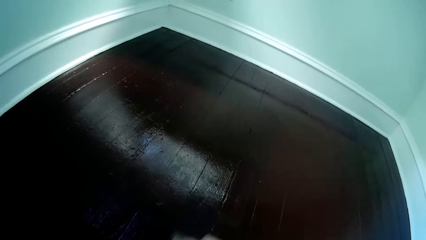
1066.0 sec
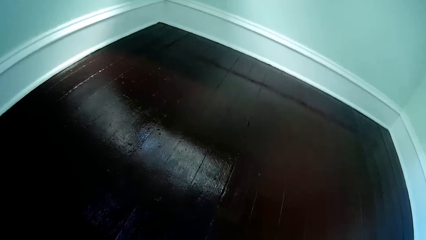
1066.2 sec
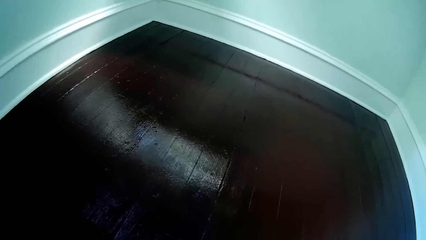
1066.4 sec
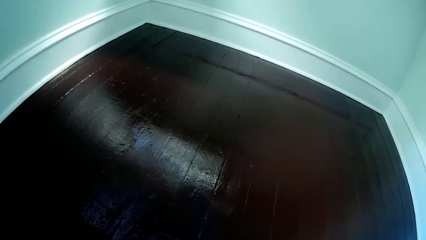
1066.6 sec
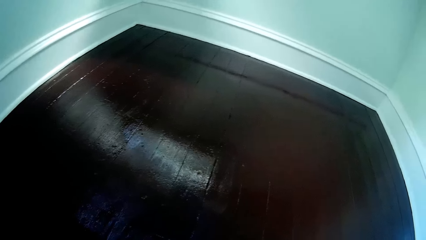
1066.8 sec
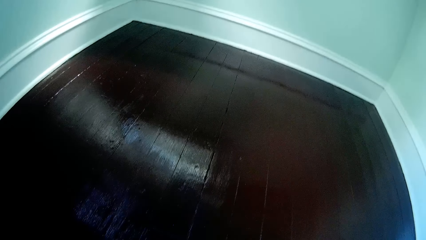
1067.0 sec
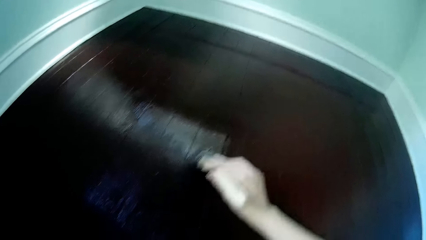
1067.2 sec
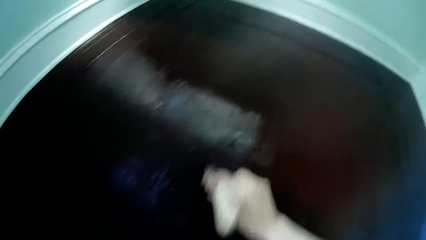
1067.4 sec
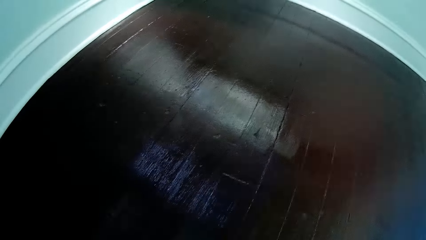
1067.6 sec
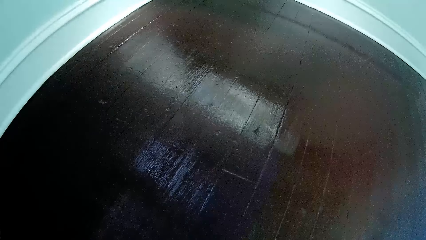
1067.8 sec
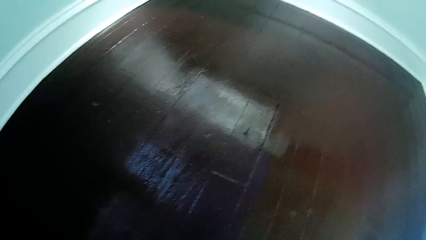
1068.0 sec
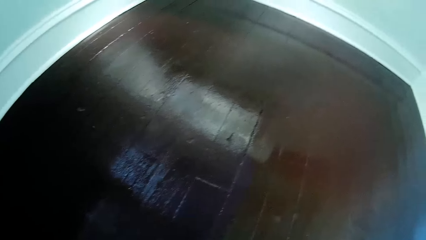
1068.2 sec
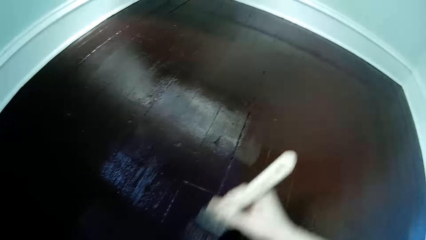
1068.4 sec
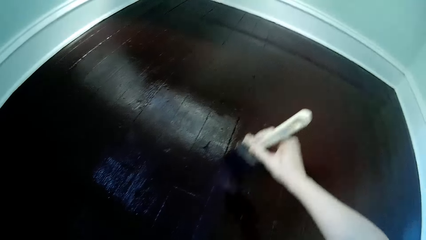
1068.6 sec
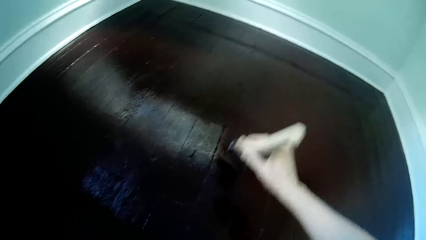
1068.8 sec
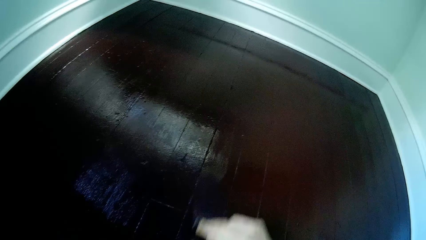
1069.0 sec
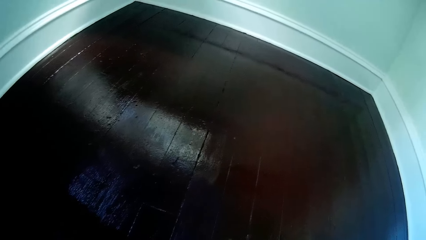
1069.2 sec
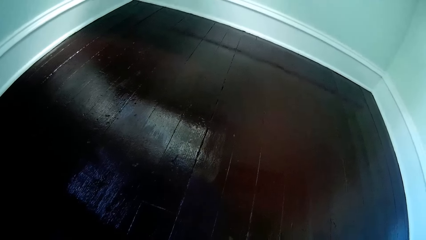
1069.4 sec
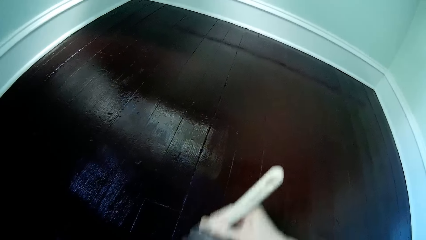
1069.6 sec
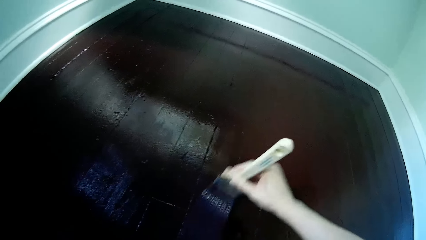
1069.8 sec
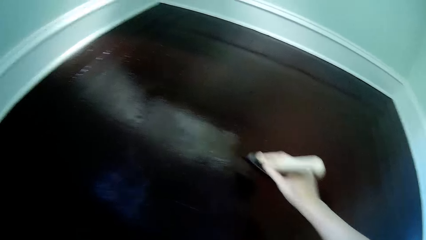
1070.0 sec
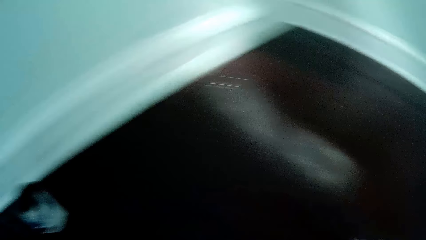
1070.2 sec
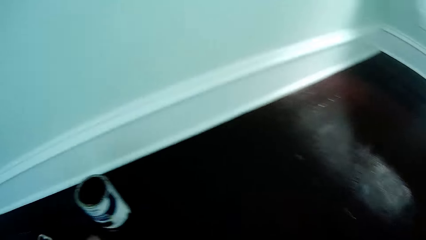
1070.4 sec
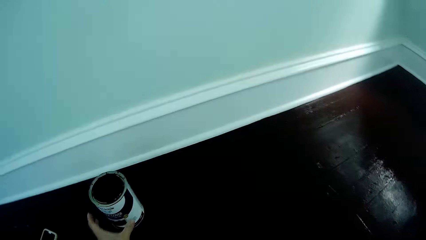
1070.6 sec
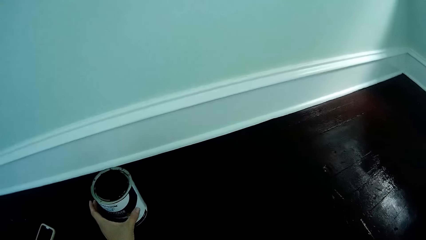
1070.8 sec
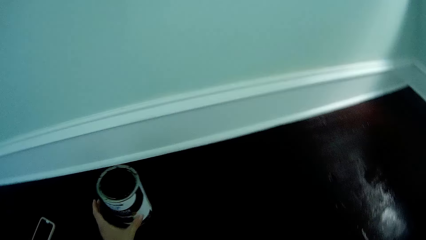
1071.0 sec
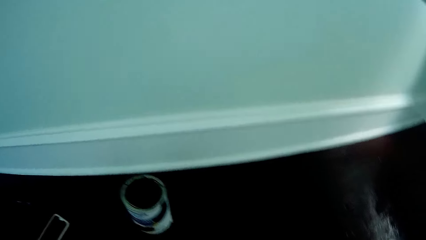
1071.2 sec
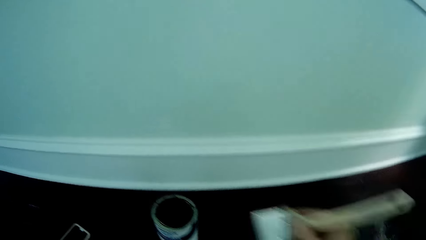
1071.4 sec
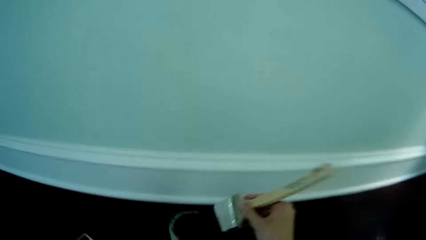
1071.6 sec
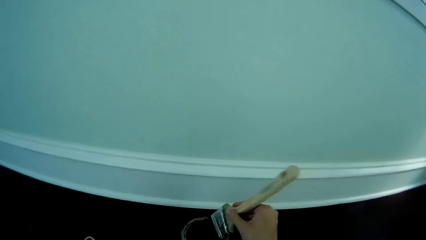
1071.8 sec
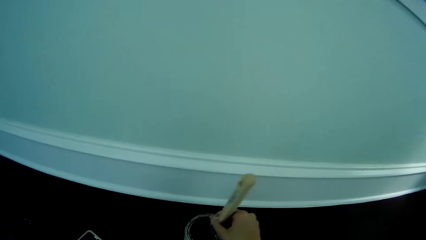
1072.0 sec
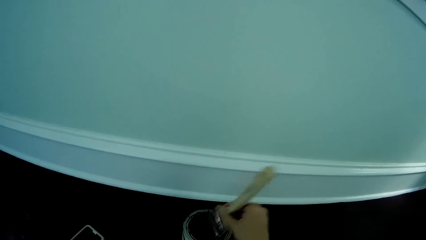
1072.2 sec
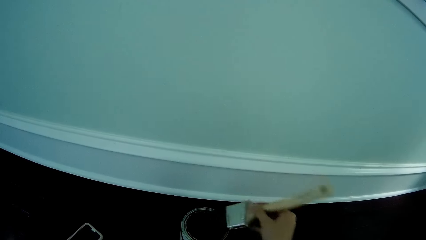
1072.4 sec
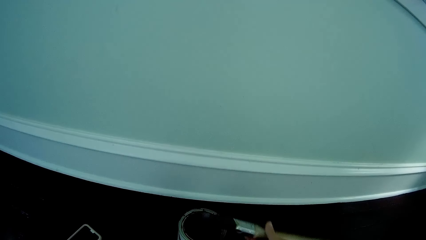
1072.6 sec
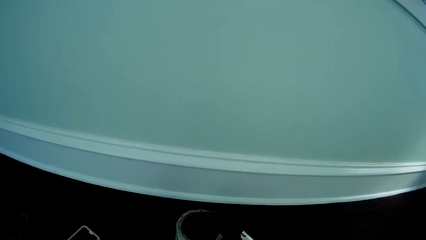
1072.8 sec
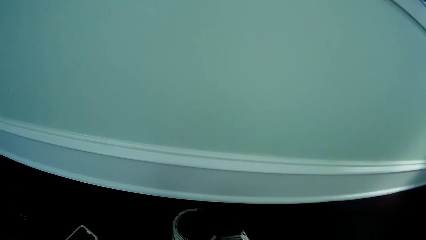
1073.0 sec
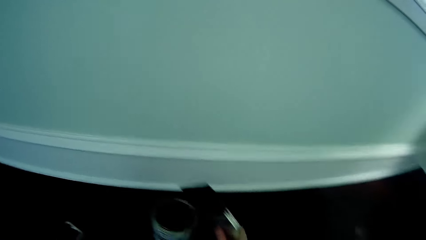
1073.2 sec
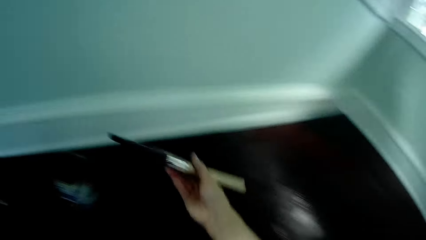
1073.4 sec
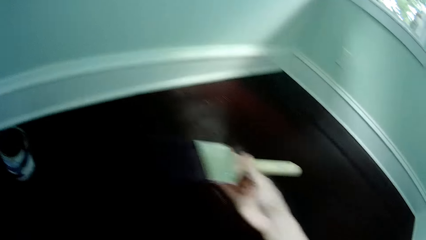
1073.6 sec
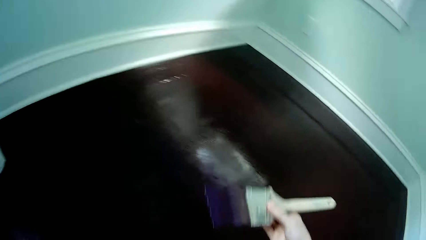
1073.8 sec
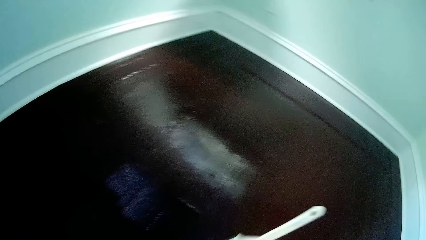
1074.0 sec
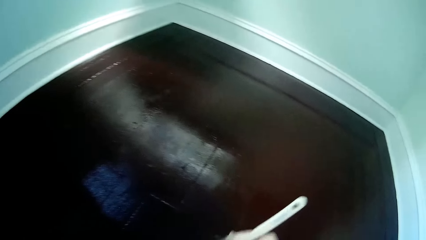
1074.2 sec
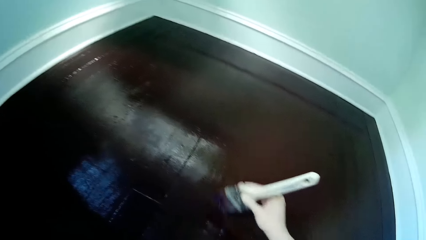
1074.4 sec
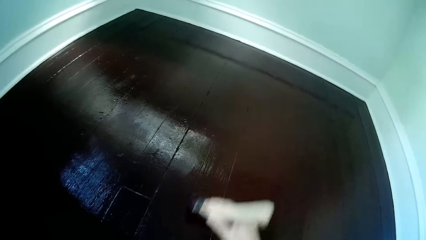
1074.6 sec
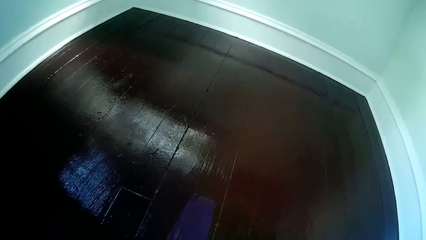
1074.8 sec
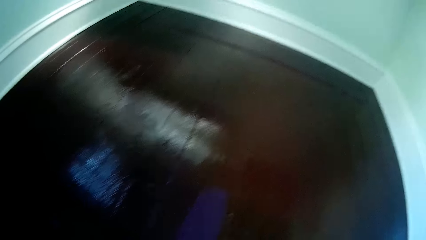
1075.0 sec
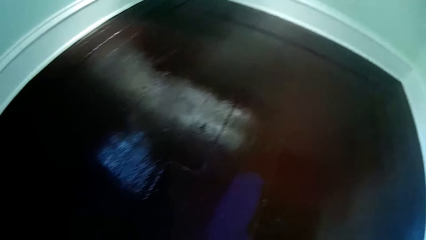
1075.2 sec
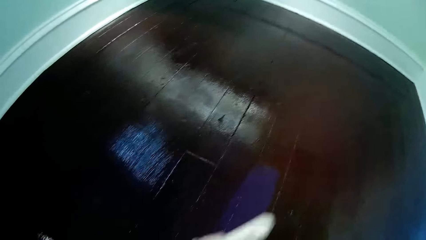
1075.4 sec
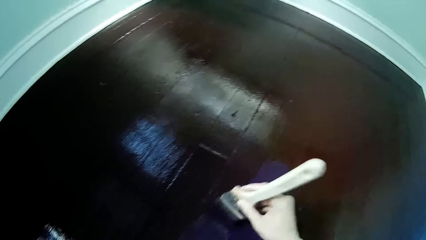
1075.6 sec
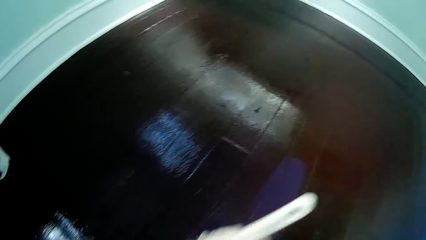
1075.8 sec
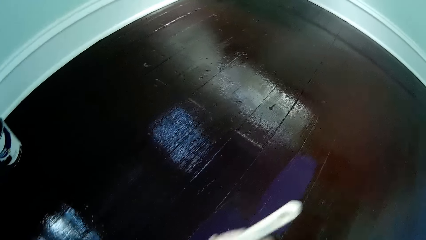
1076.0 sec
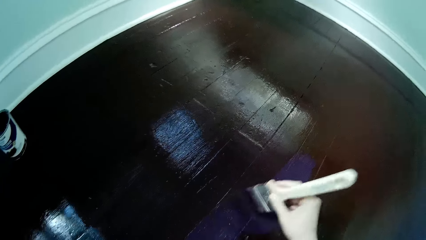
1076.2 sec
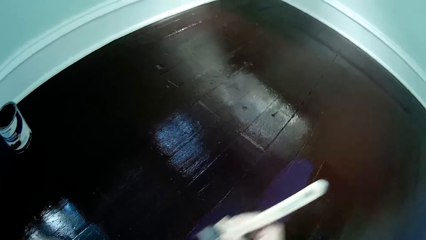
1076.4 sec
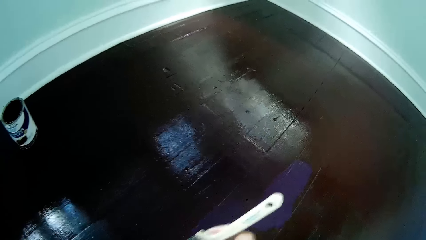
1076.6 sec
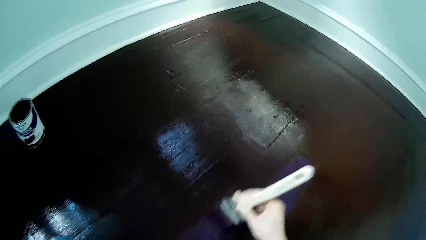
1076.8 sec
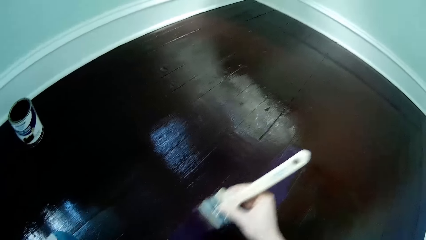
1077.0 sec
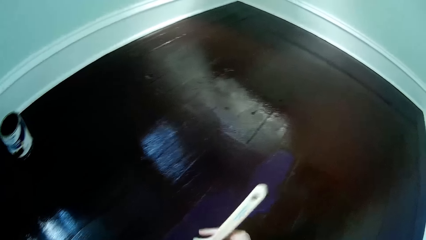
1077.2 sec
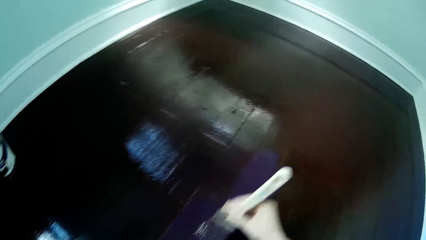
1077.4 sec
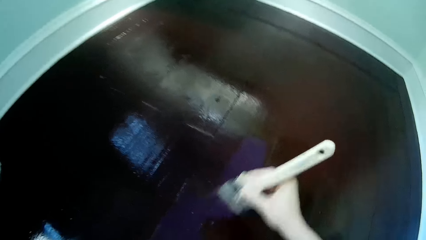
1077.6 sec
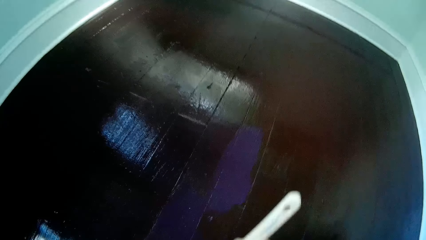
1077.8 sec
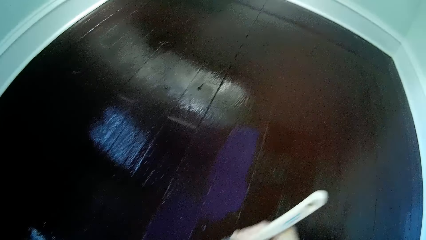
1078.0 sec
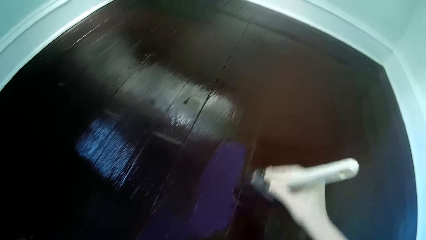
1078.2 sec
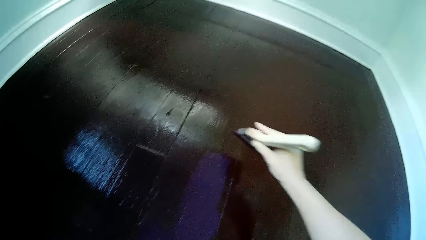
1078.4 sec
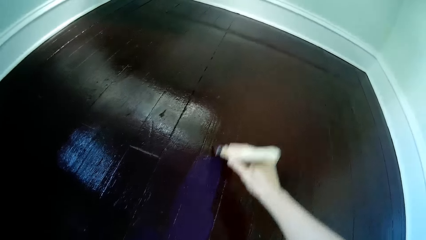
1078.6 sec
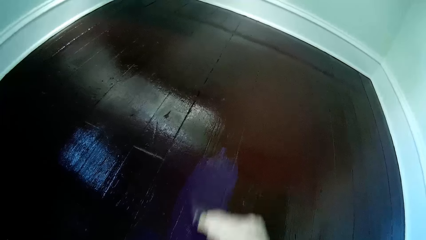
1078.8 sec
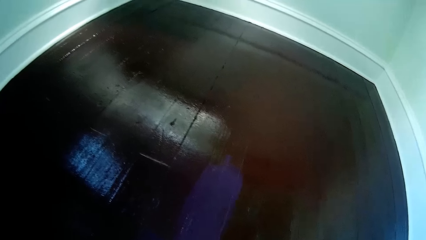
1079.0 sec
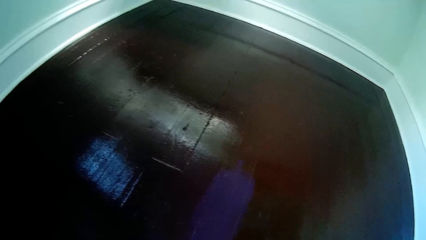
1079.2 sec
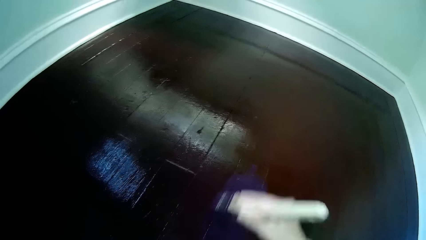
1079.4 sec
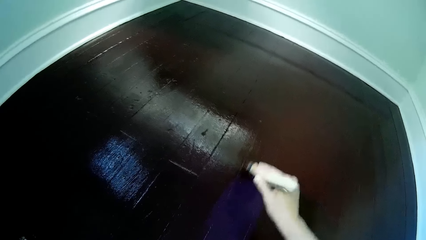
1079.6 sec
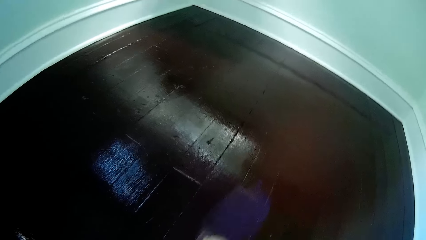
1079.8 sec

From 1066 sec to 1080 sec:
The camera wearer dips the paint brush in the paint can with her right hand. She paints the floor with the paint brush in her right hand.

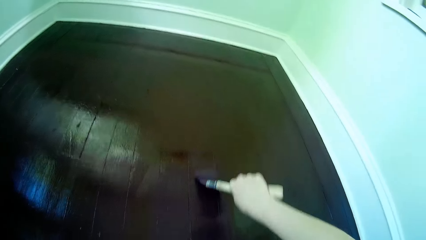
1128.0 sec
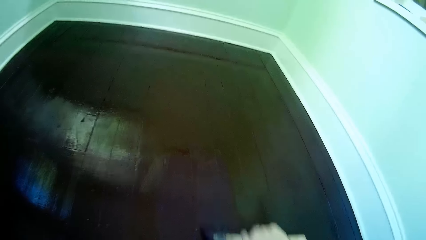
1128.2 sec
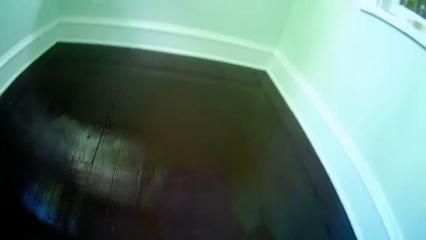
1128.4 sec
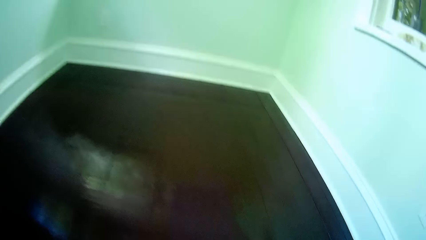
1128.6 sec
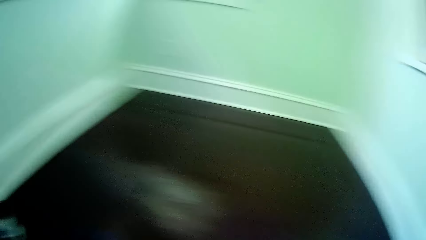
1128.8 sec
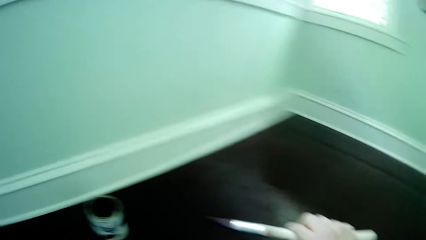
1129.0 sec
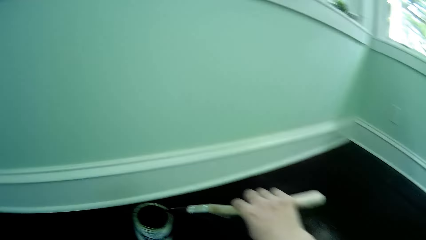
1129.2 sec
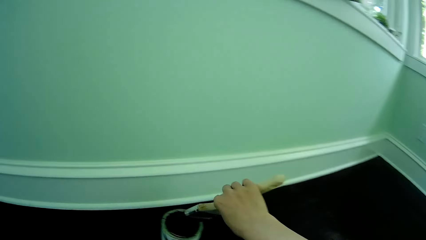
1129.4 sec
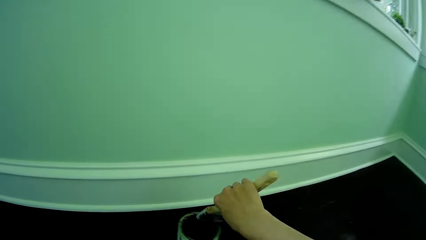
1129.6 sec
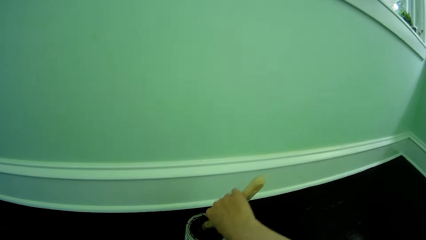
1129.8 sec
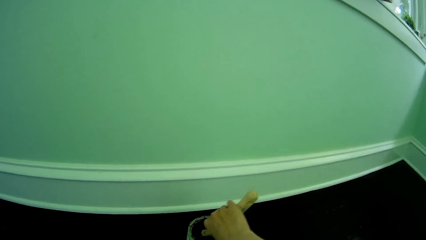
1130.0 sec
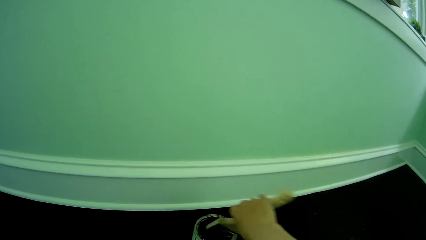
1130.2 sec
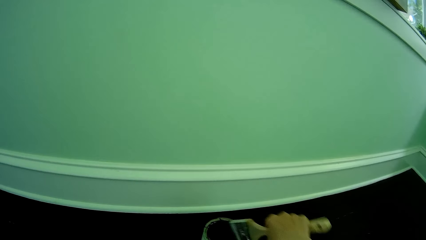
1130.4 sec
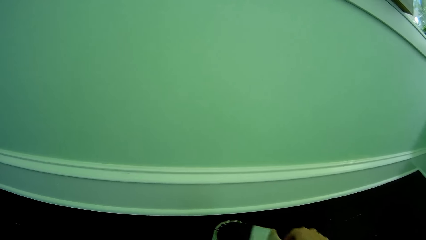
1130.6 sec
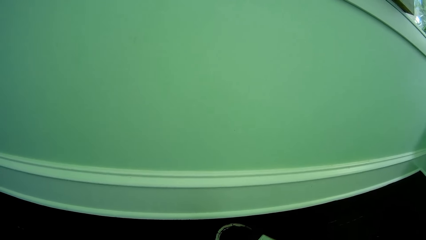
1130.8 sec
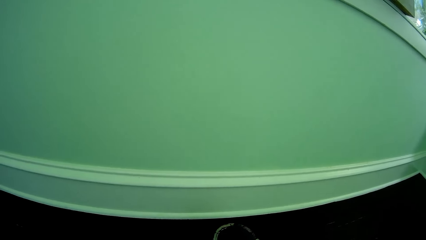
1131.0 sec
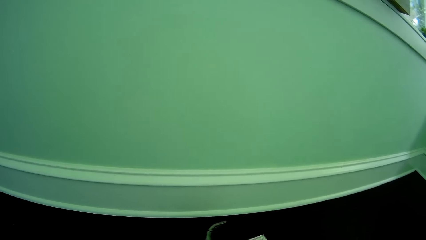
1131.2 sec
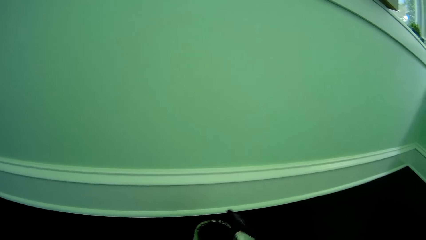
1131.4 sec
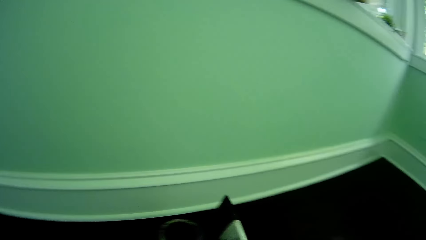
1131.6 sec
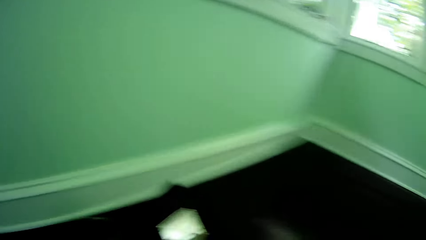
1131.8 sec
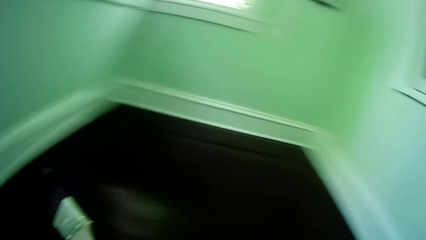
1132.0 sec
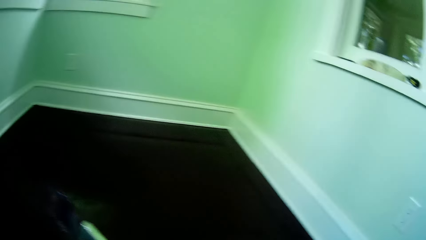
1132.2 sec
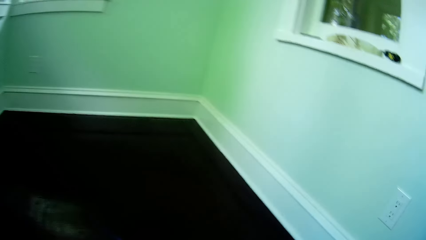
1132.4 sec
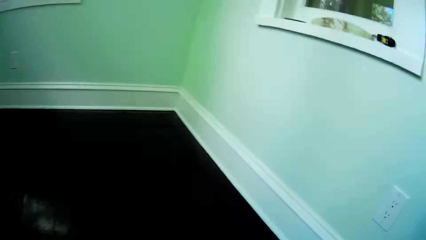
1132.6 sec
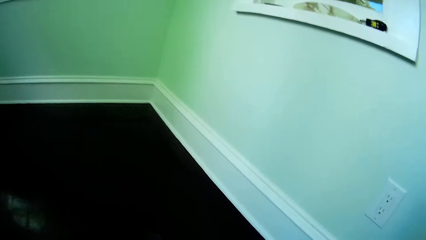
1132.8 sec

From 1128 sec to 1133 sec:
The camera wearer dips the brush in his right hand into the can of rust paint on the apartment floor. He removes the brush in his right hand from the can of rust paint. He paints the apartment floor with the brush in his right hand.
